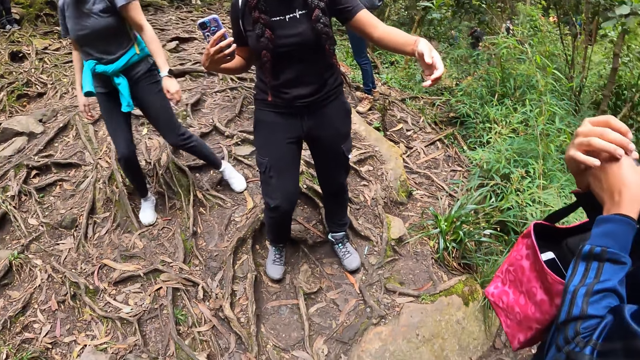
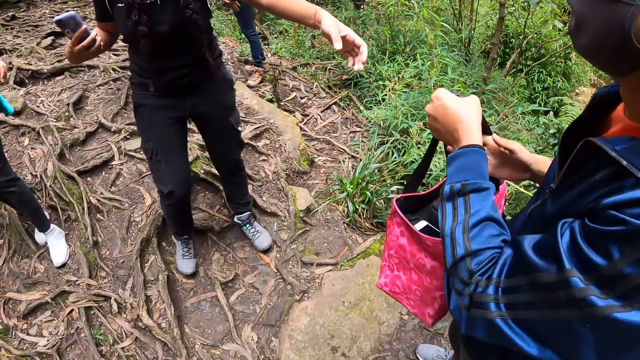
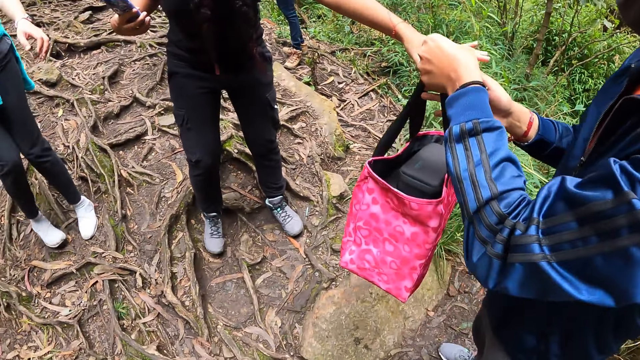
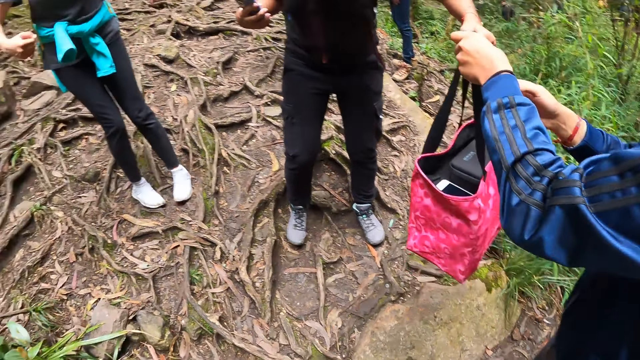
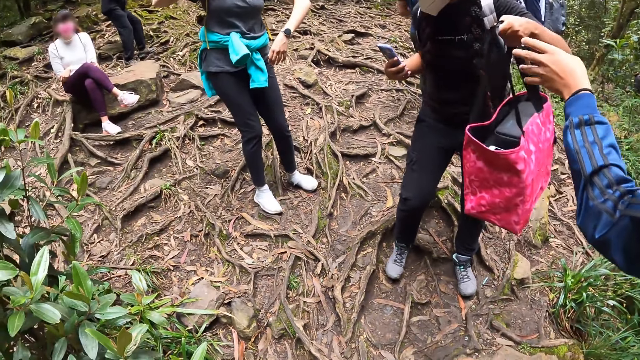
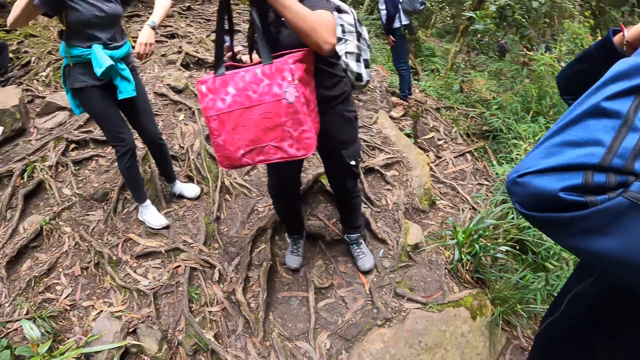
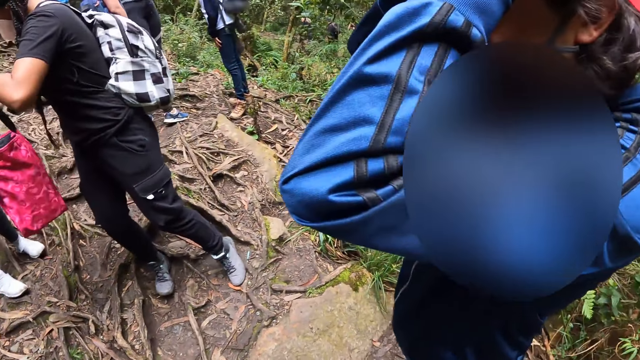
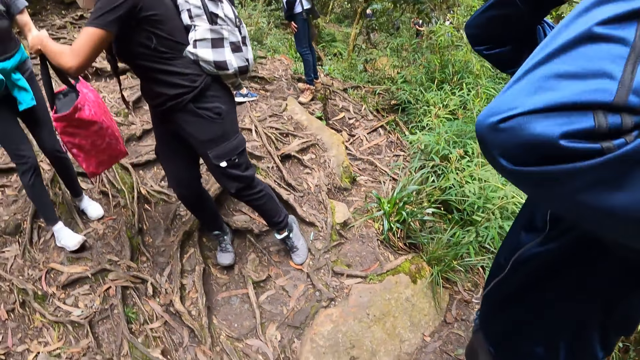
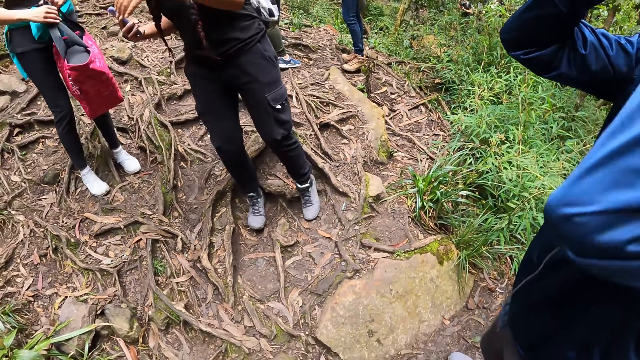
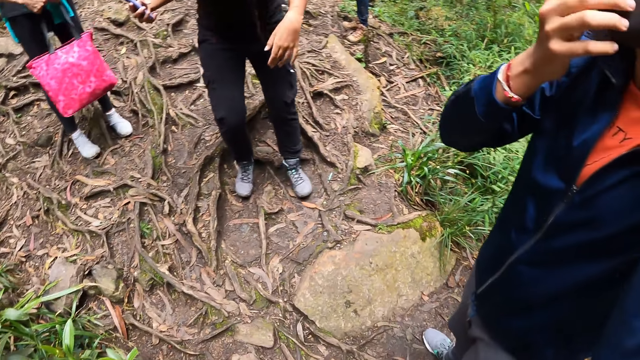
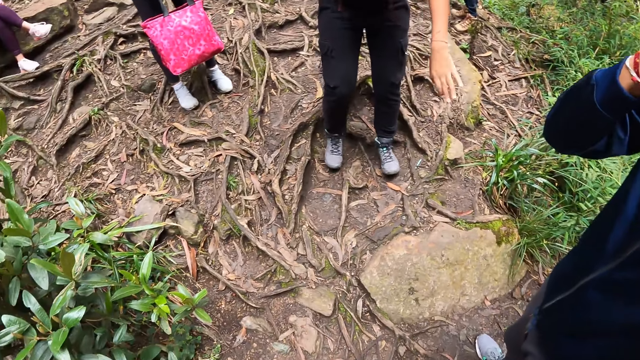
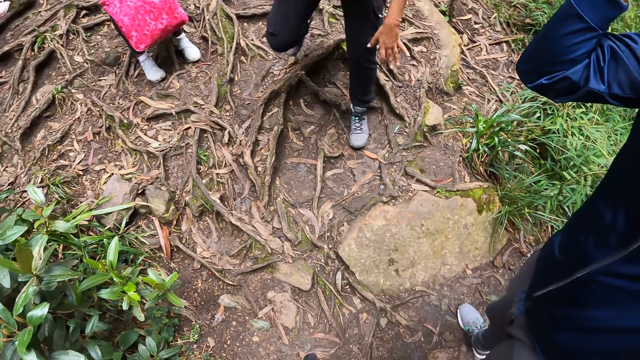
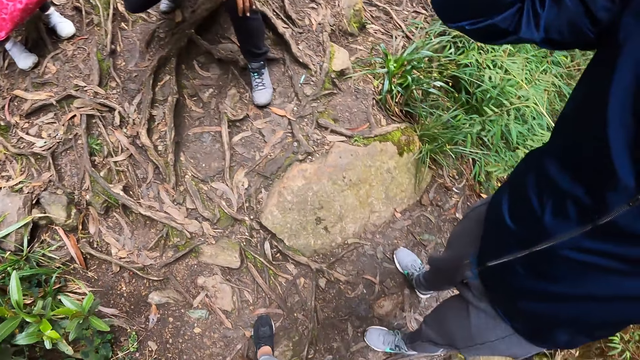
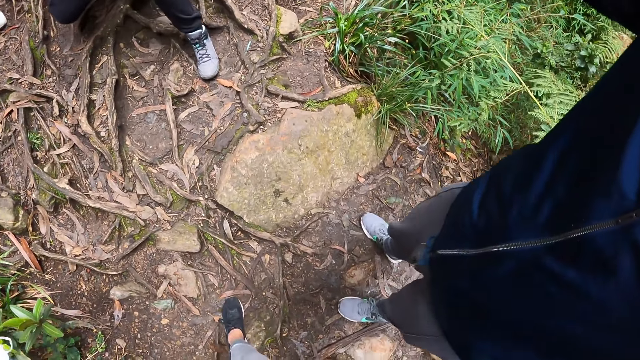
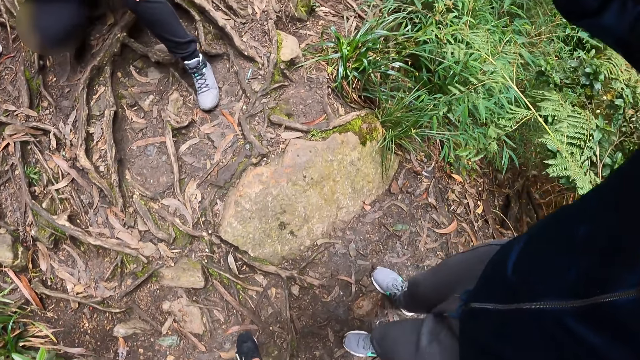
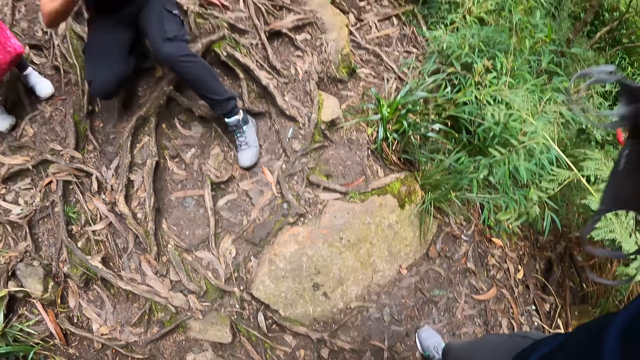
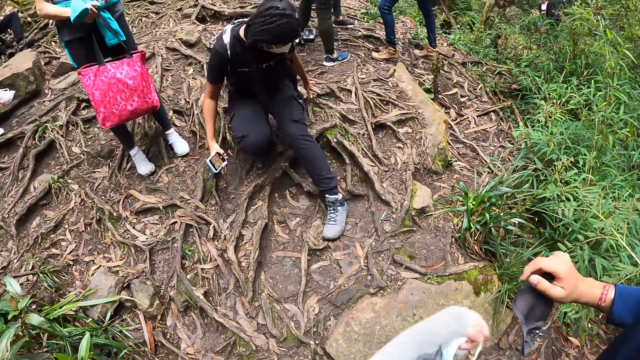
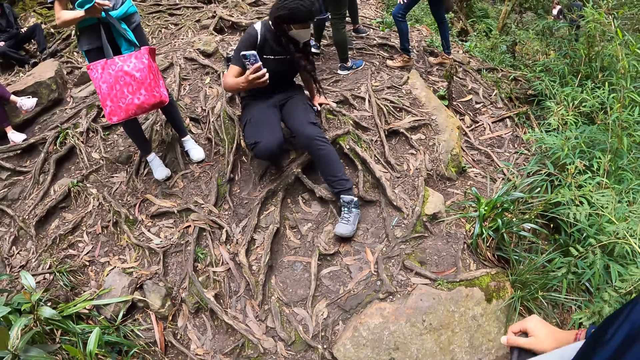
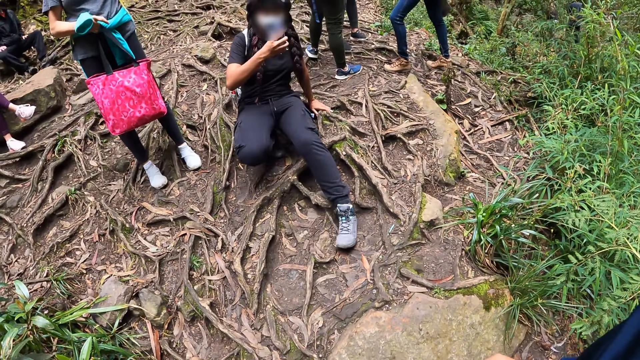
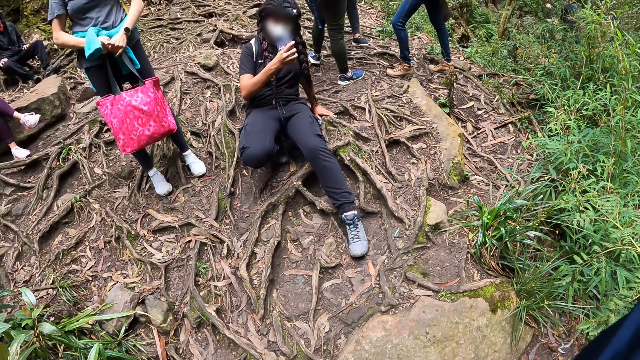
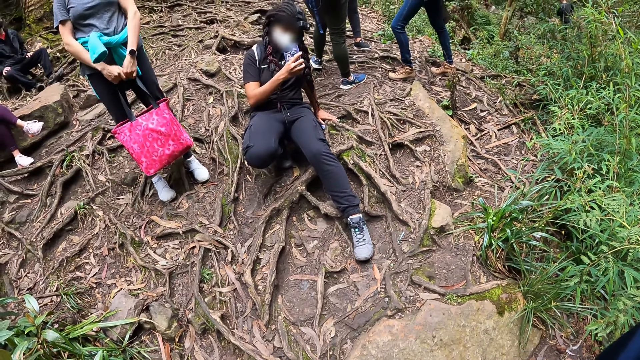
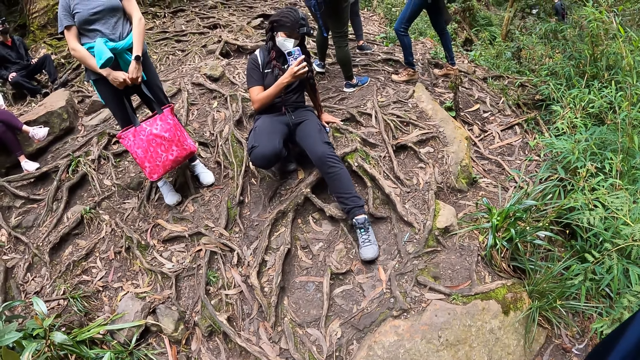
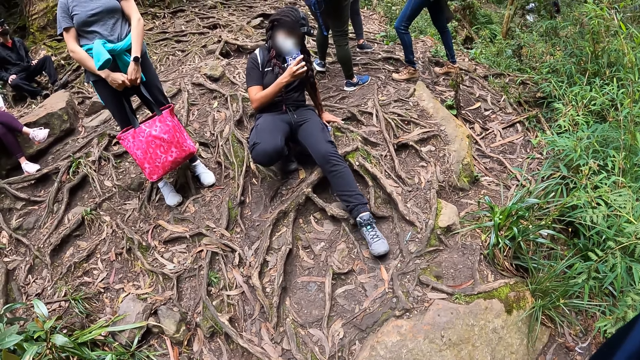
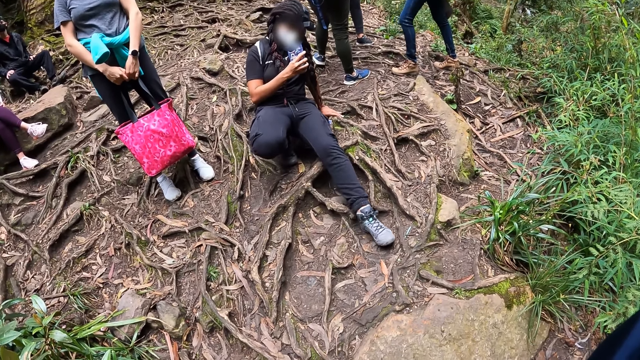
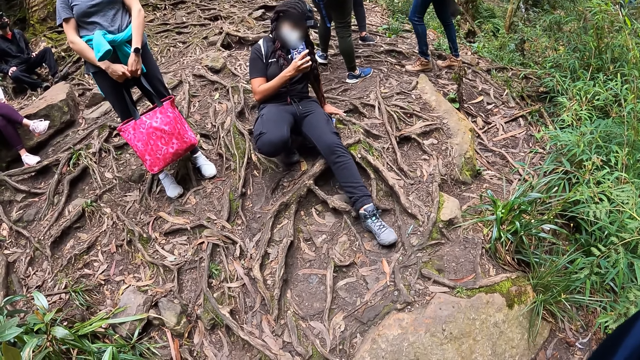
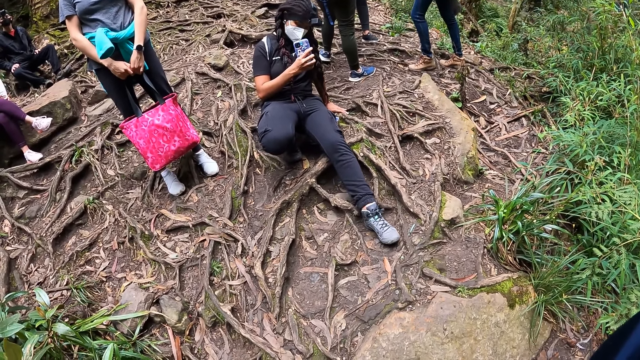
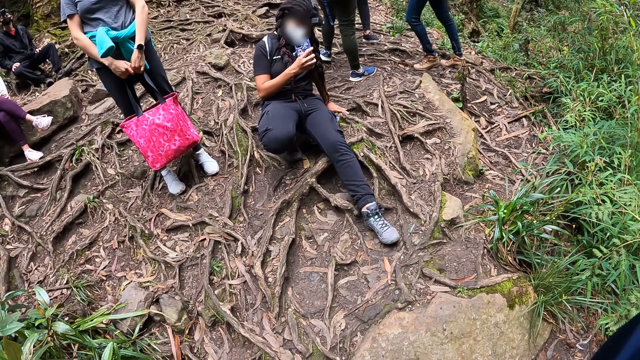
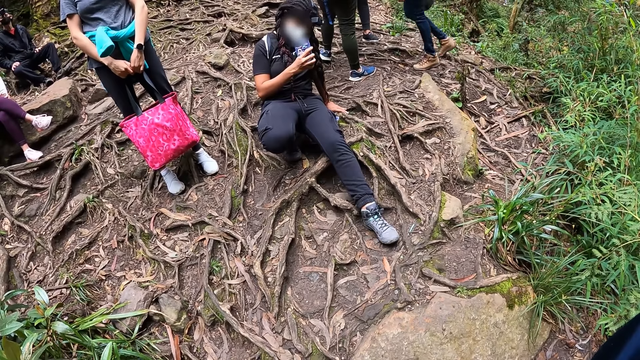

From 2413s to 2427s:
A woman takes off the bag on her shoulder with both hands. Another woman stretches a hand. The first woman hands the bag to the second woman with her left hand. The second woman hands the bag to a third woman with her left hand. The first woman adjusts a camera. The second woman squats. The camera wearer looks around. The second woman holds the tree roots on the ground with her left hand. The second woman sits on the ground. The third woman holds the bag in her right hand with both hands. The second woman takes a photo with the phone in her right hand.

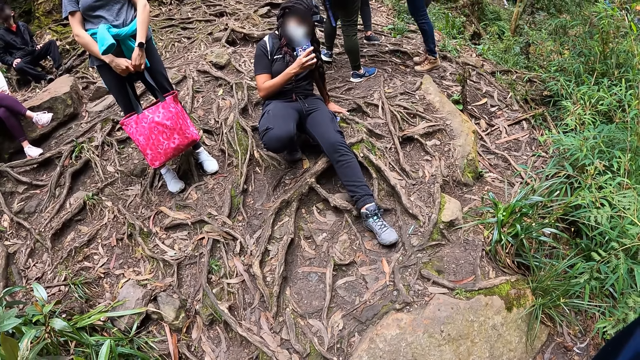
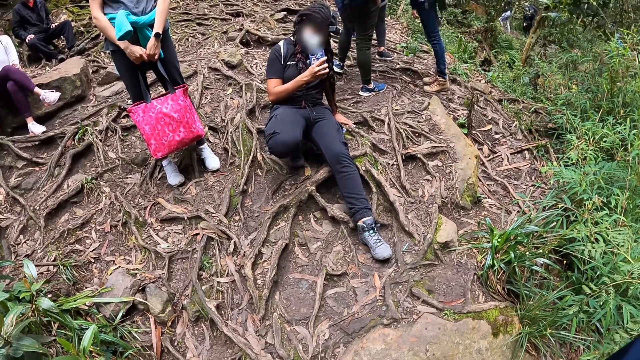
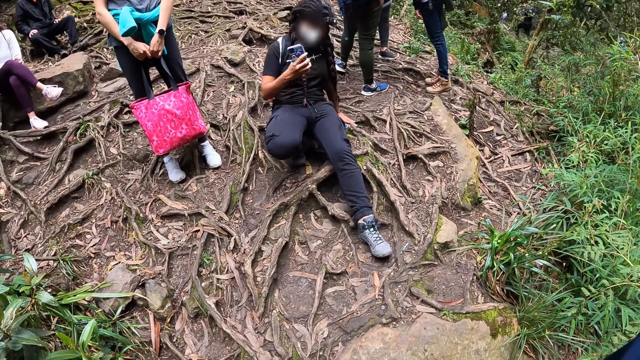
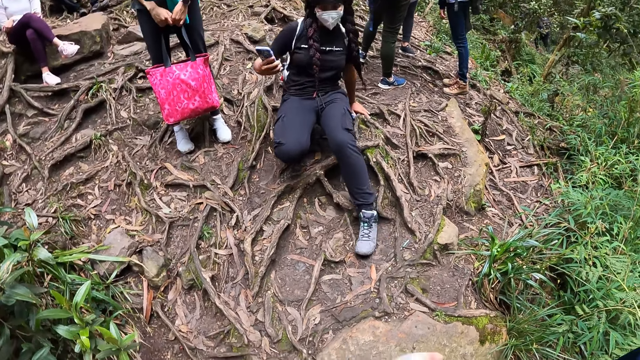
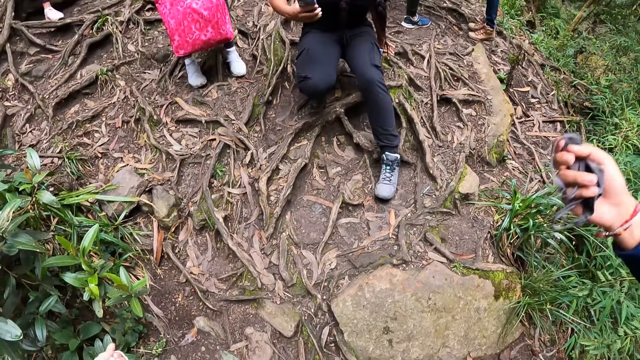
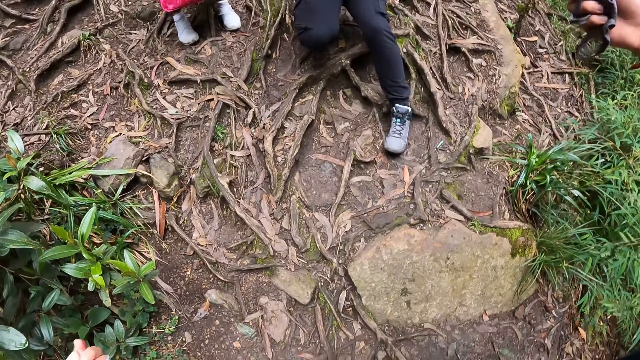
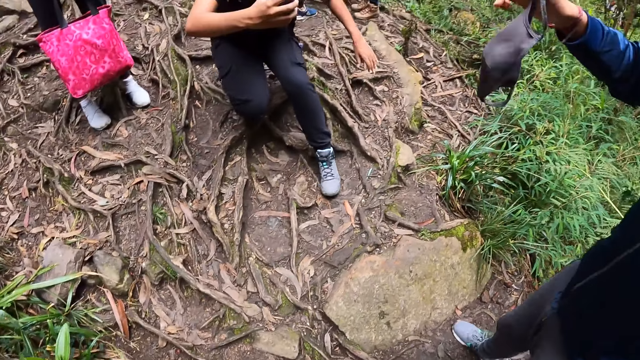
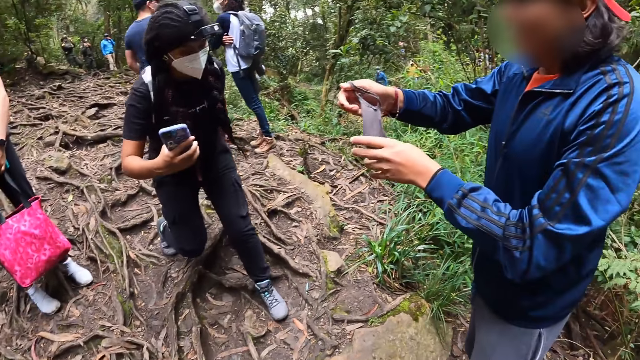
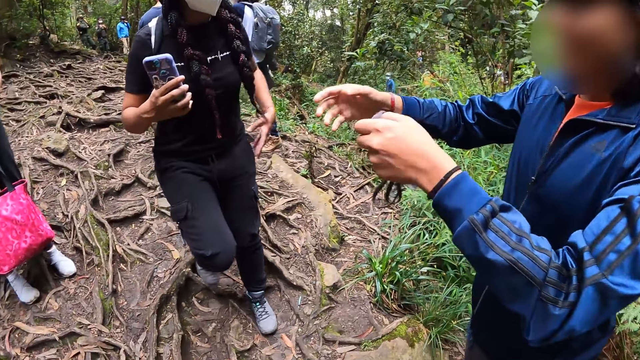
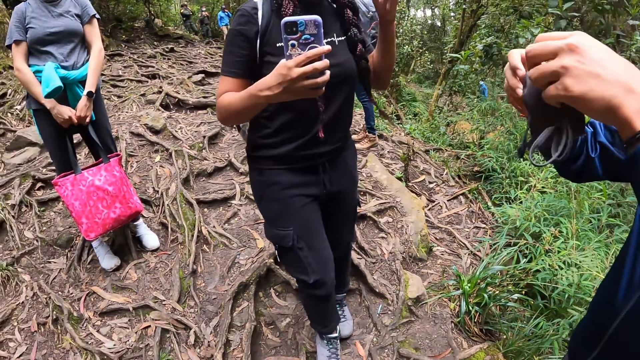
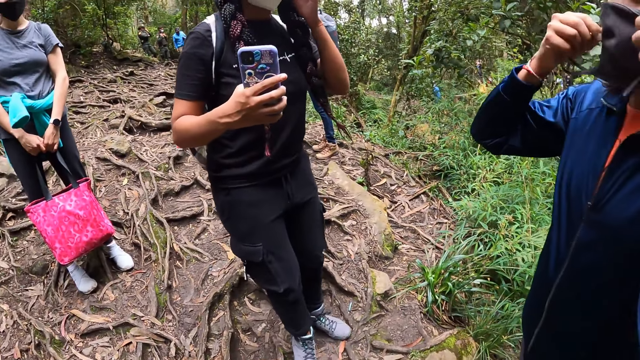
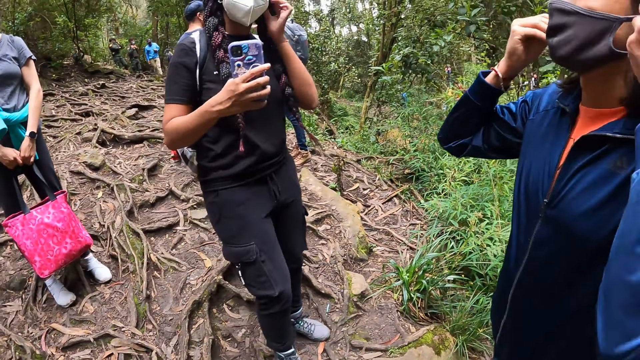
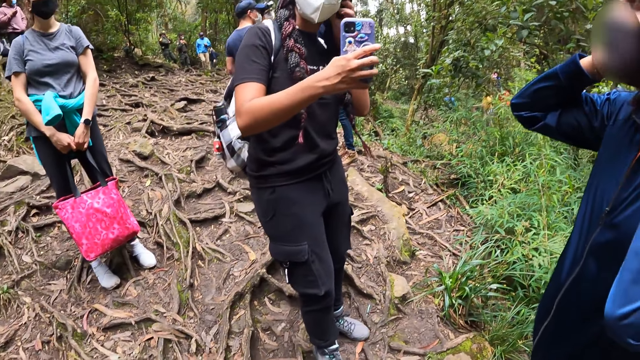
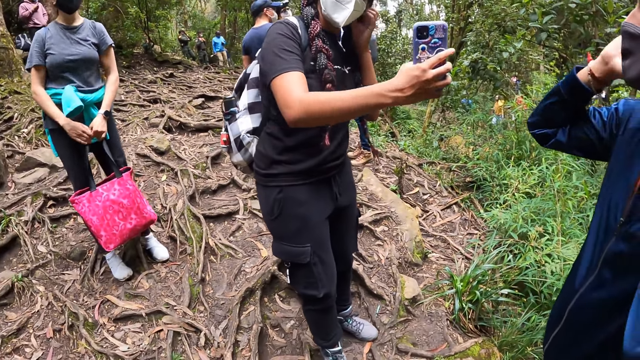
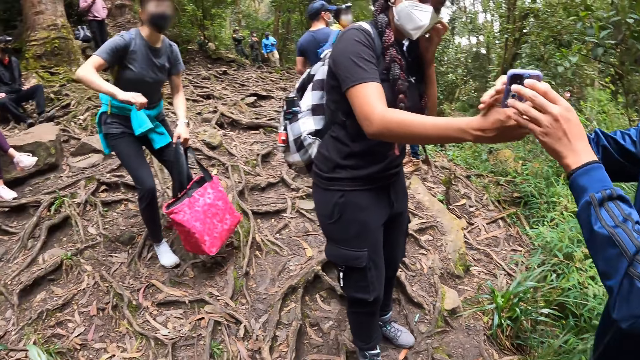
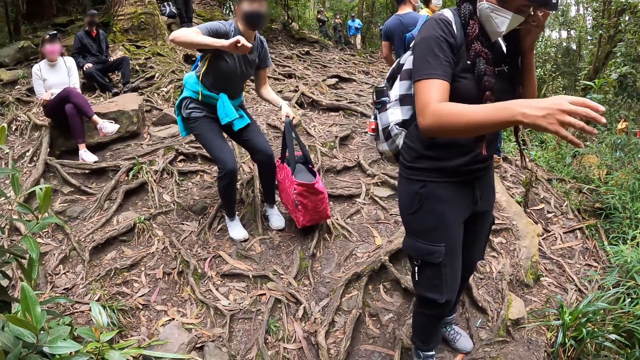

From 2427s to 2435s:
A woman stretches out her right hand. Another woman stands up. The first woman takes a facemask from her right hand with her left hand. She holds the facemask in her left hand with both hands. The second woman adjusts a facemask on her face with her left hand. The first woman wears the facemask over her face with both hands. The second woman removes a mask. A third woman stoops. The first woman takes the phone from the second woman with her right hand.
